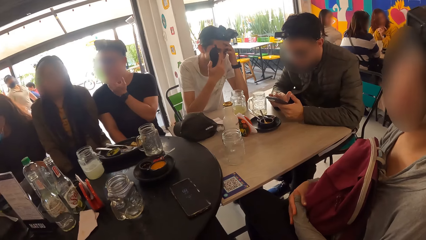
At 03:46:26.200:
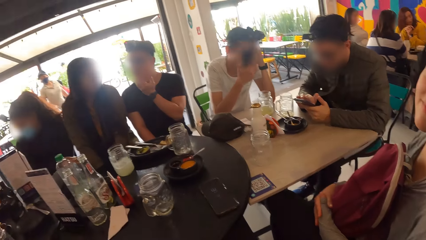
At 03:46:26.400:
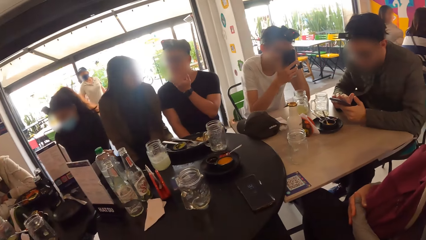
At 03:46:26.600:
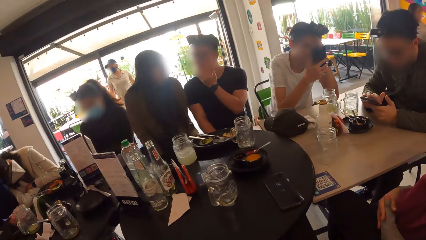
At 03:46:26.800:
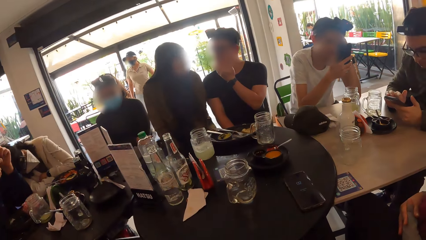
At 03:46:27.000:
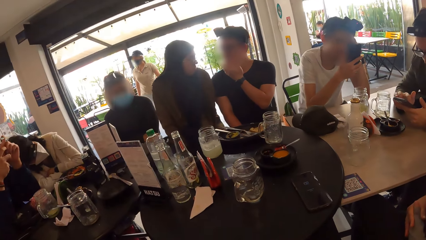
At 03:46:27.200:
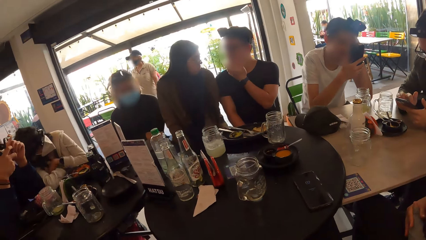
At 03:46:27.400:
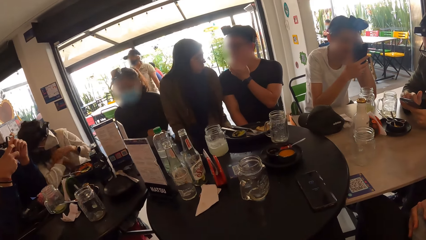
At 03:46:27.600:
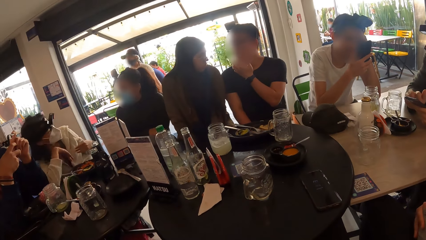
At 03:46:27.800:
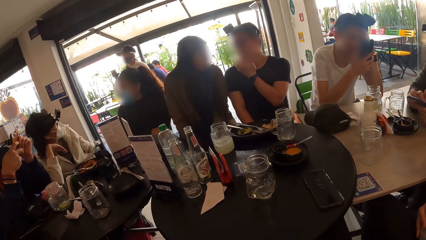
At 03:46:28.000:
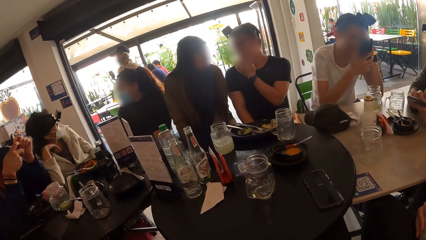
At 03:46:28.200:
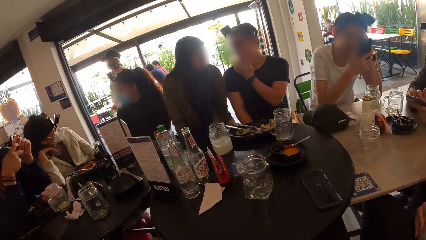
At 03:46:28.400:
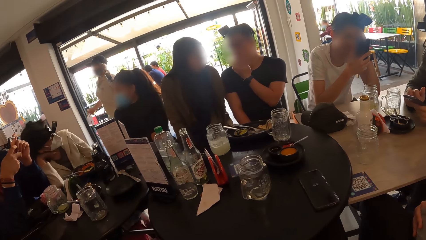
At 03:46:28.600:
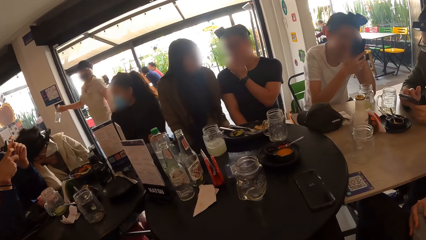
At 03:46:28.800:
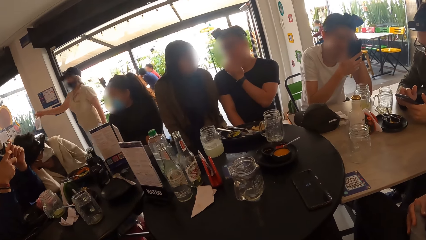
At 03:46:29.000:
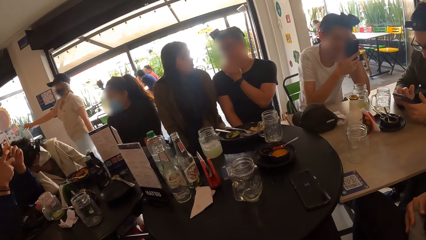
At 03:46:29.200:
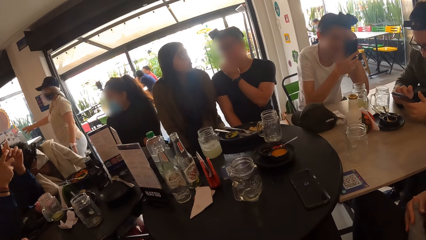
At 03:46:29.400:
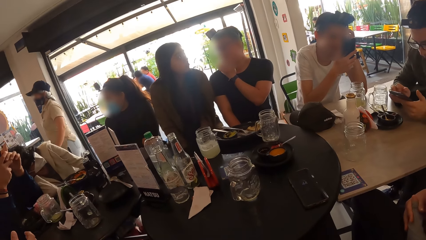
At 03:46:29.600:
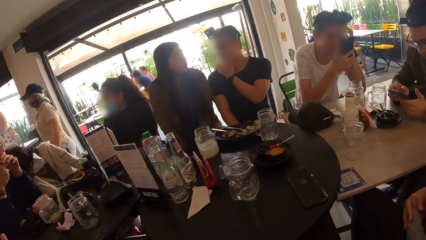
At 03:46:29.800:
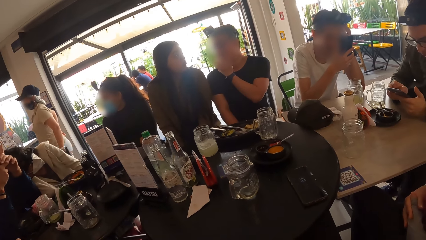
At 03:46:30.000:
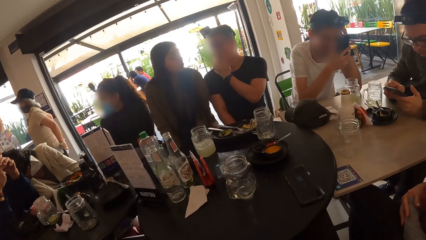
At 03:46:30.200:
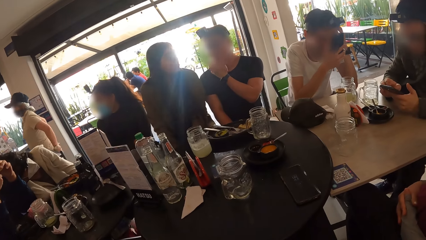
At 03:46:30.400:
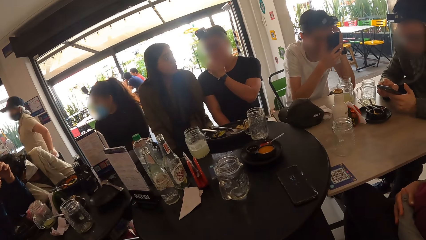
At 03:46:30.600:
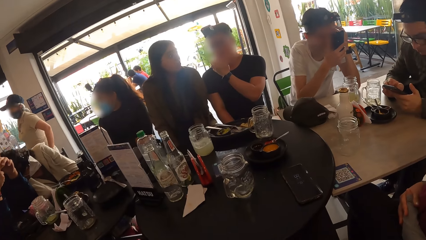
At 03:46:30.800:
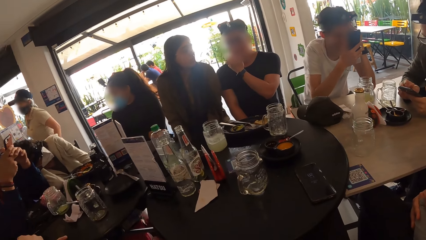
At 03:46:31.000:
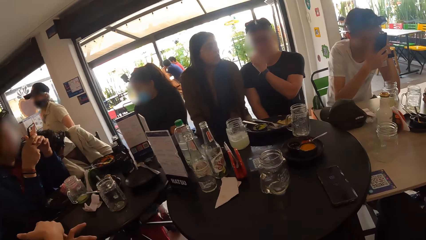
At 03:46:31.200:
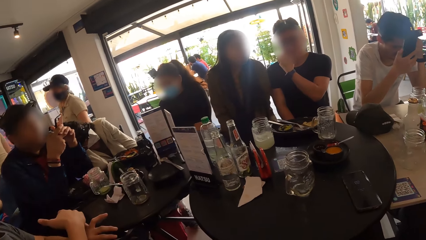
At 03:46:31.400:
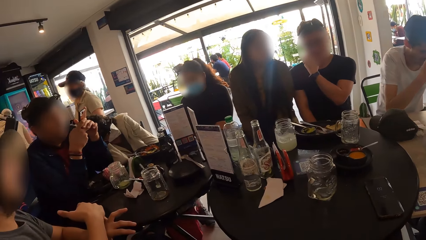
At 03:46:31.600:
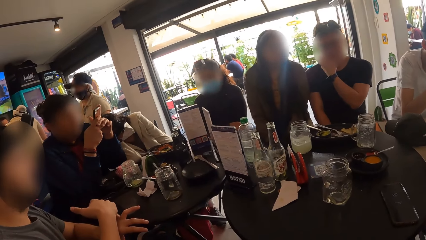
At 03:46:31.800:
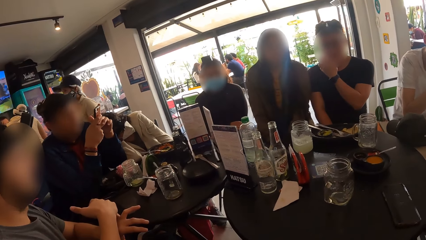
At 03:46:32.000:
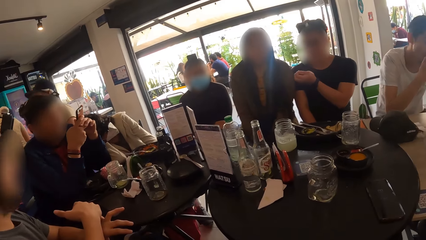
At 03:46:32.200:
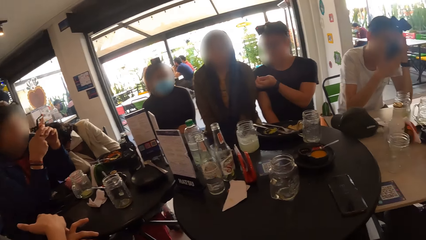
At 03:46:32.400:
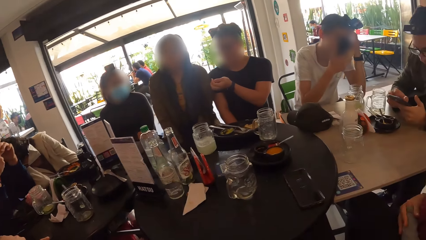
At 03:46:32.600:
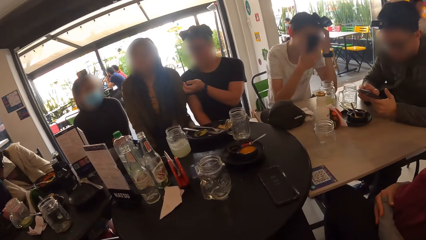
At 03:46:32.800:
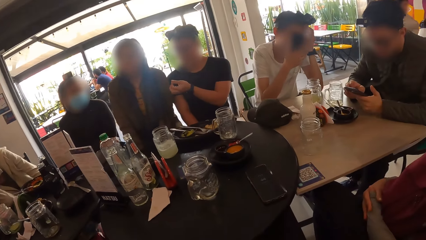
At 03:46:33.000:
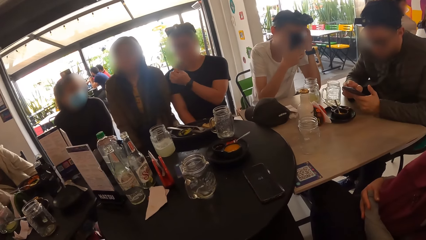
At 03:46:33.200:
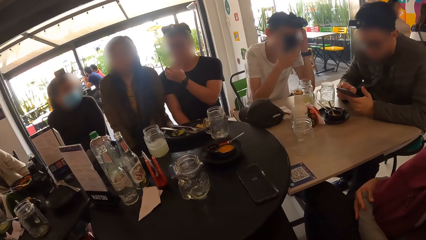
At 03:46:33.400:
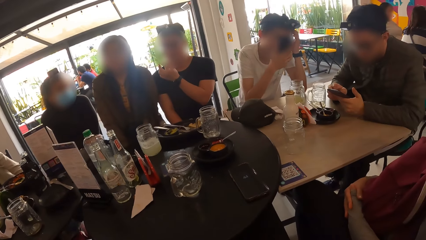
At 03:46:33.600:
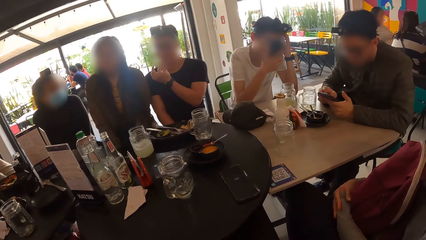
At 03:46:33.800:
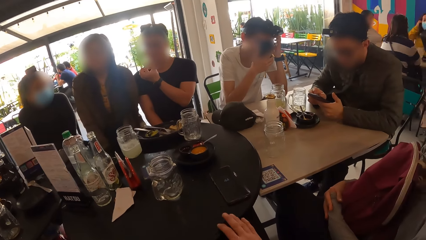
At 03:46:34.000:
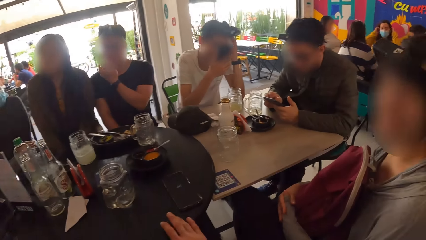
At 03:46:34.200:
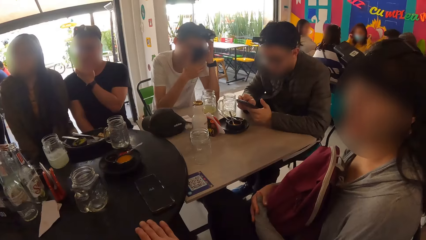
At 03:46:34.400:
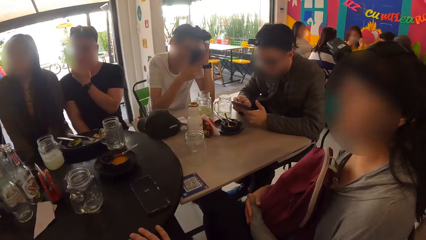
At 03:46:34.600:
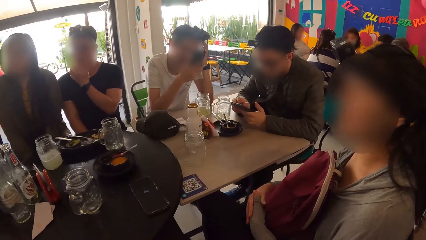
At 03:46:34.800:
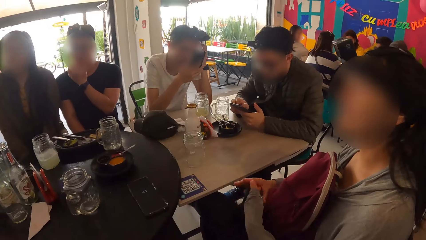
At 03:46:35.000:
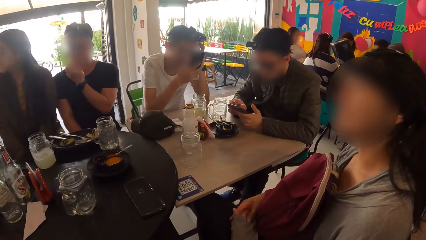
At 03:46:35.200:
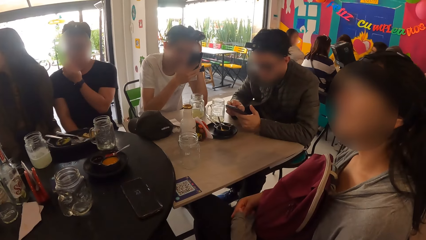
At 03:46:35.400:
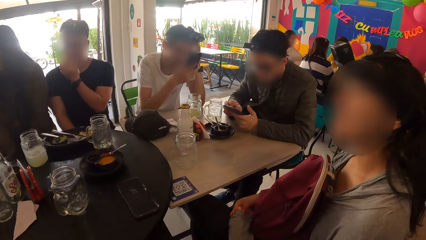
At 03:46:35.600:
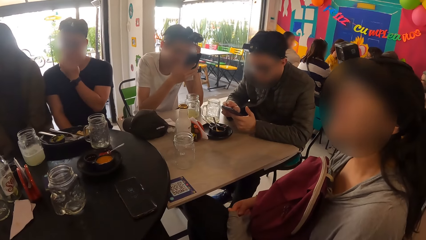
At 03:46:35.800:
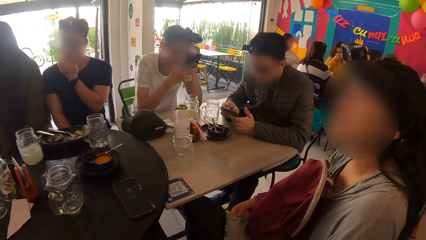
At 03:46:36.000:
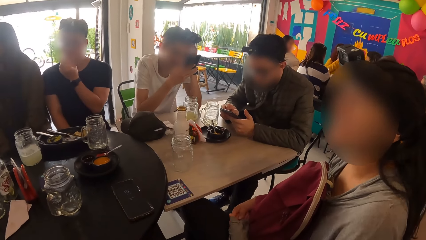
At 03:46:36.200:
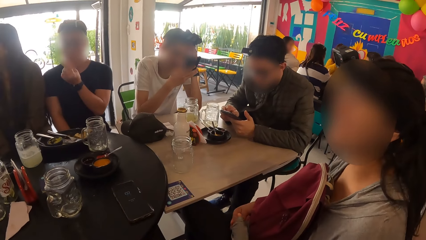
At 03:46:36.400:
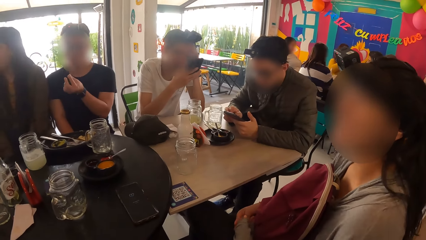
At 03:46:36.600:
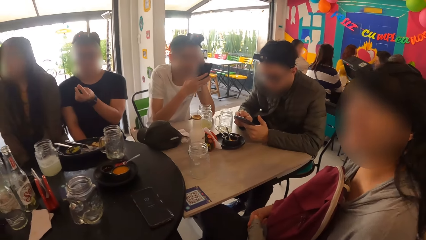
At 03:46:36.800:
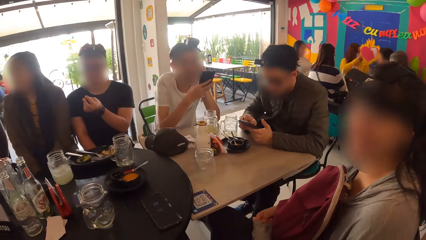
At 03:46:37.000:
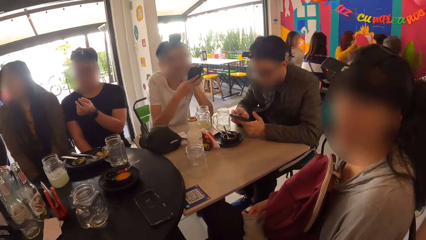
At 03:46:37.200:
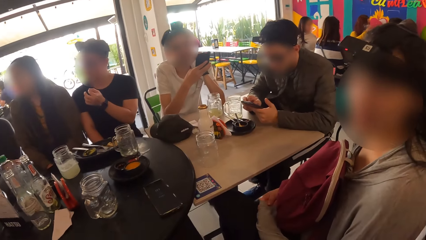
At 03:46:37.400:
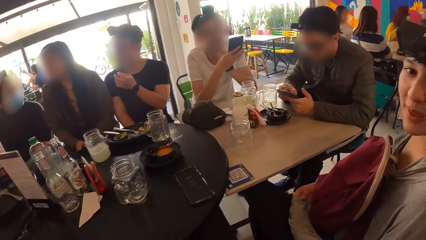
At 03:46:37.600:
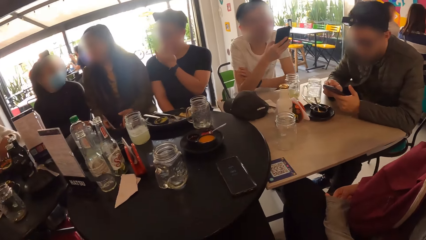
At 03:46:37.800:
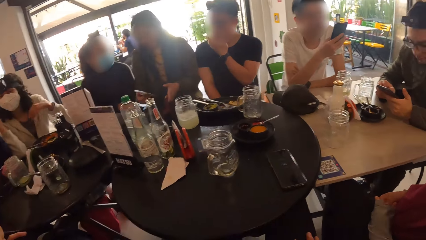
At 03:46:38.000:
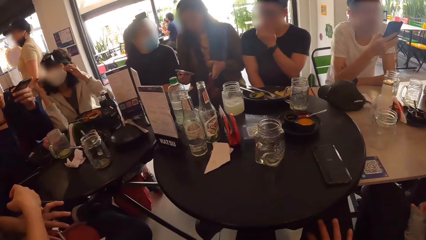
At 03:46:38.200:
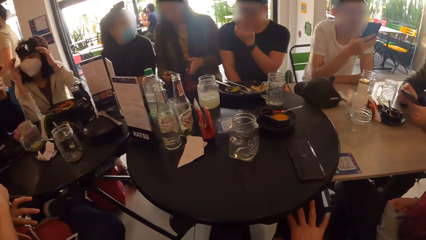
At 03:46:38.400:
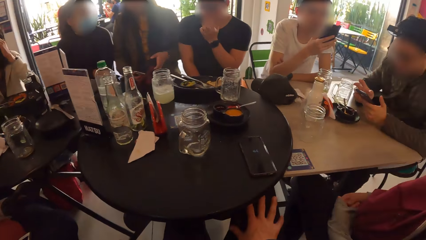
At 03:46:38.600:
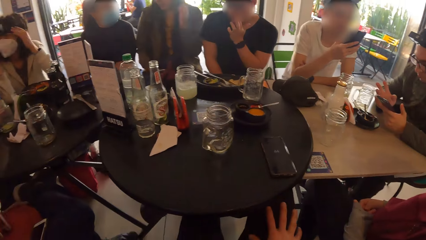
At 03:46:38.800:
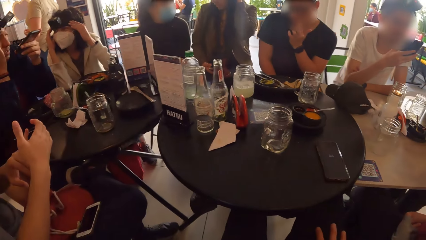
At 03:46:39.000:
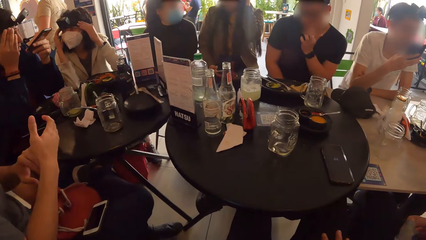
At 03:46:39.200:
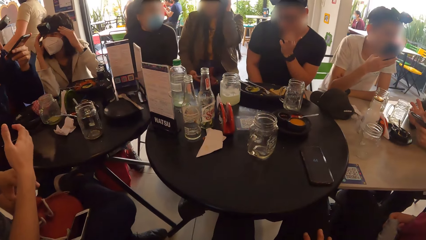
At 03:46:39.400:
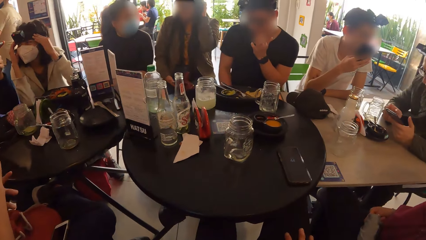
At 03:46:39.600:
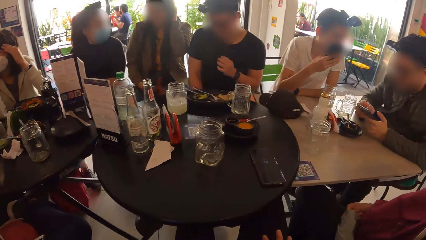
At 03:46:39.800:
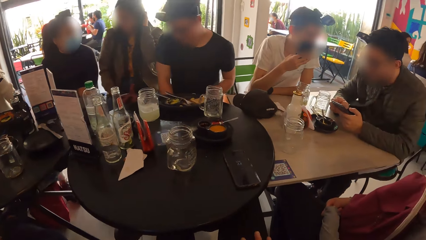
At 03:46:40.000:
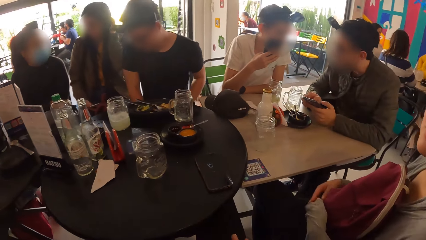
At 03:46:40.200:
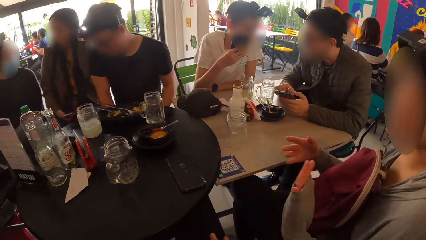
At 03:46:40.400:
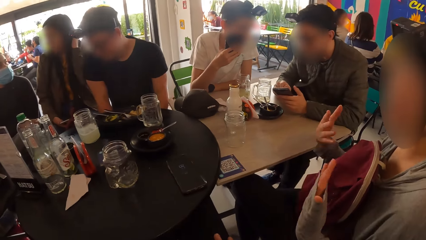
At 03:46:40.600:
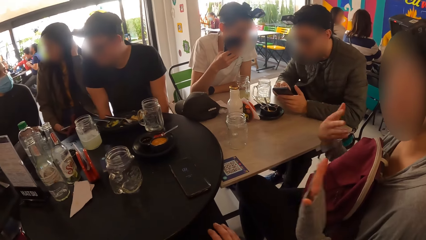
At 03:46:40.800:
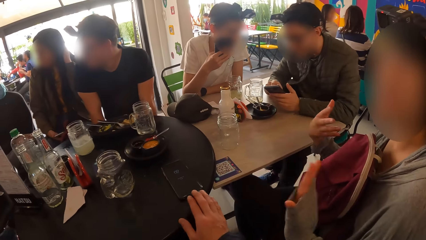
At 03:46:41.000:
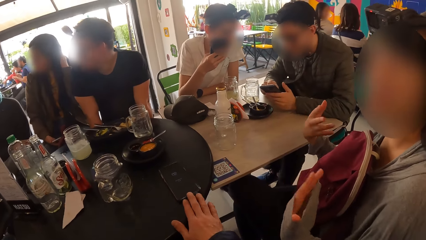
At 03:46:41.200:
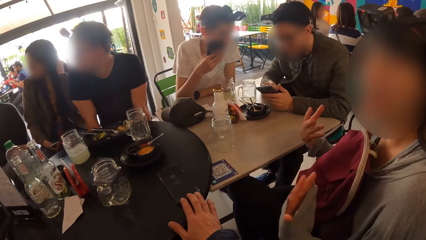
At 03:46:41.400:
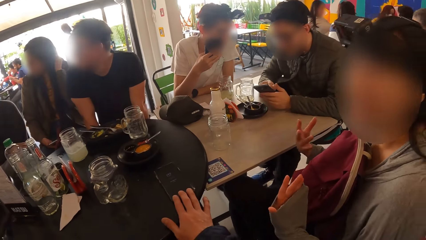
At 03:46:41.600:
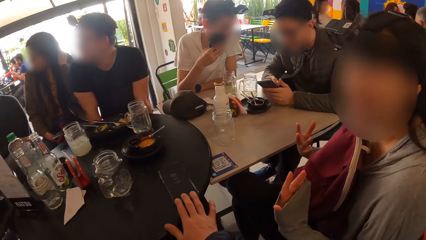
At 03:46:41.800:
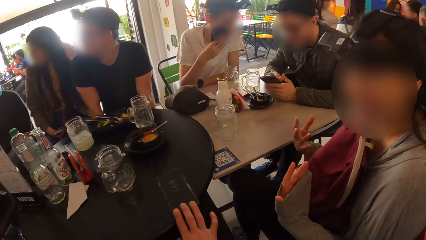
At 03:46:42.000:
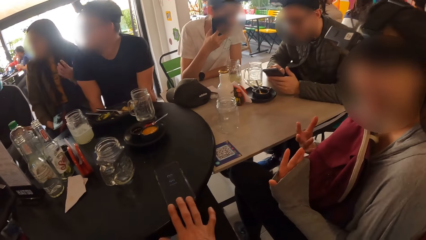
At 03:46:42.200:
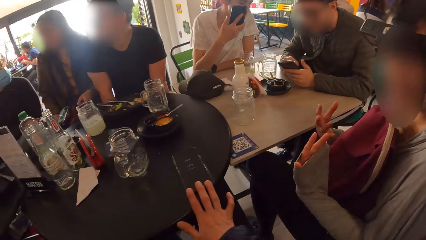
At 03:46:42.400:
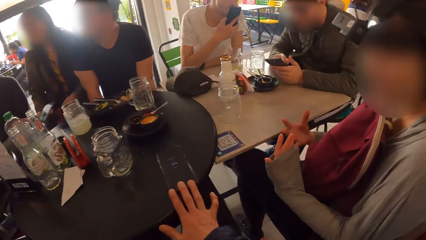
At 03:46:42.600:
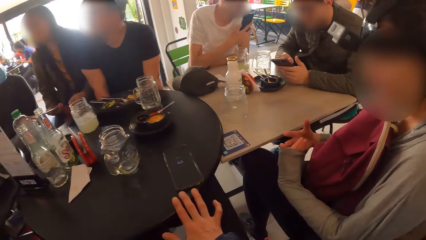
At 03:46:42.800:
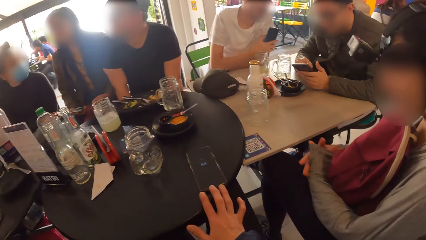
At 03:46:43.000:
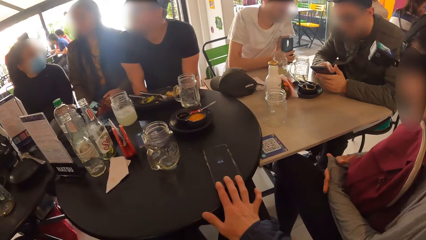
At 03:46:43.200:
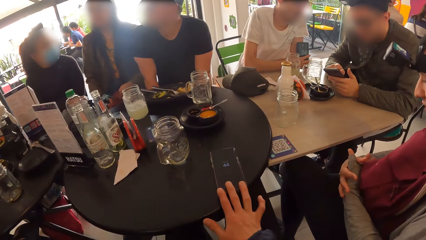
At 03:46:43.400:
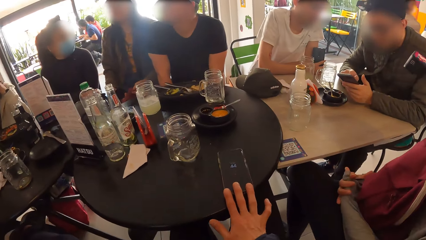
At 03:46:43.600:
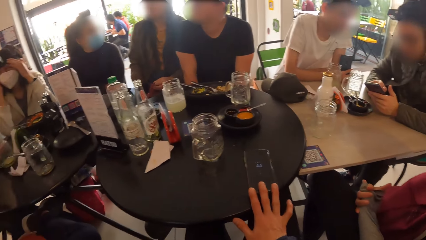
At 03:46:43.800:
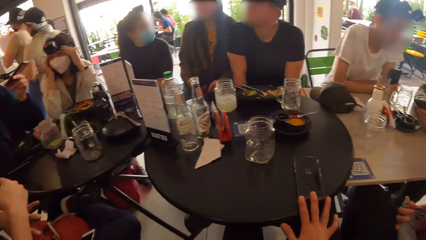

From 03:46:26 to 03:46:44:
The camera wearer stares at the table. The waiter drops a bottle on the countertop with her right hand. A woman interacts with the camera wearer. The camera wearer stares at the table. Another woman holds a mobile phone in her left hand. The first woman interacts with the camera wearer. The camera wearer moves the mobile phone on the table towards himself with his right hand.
